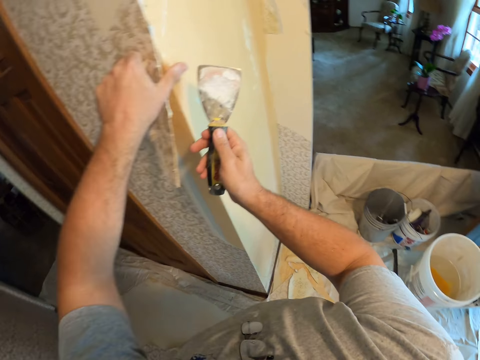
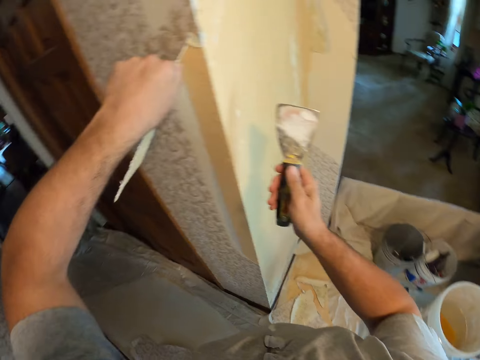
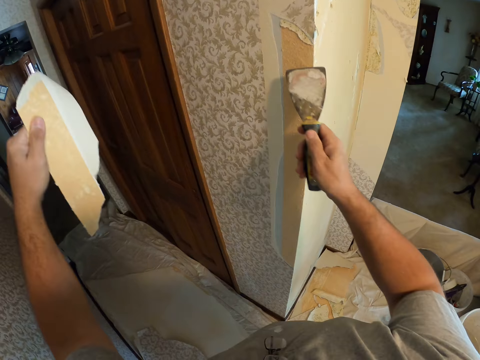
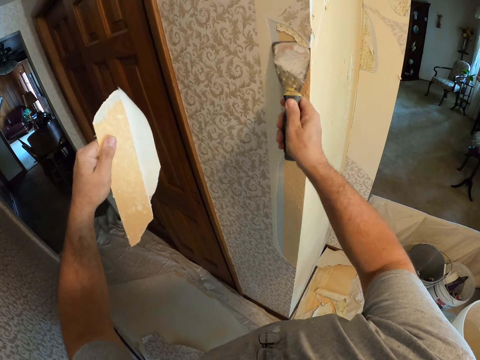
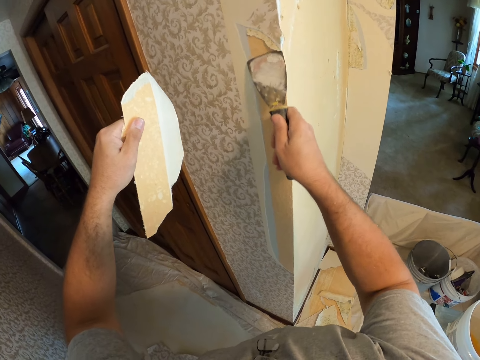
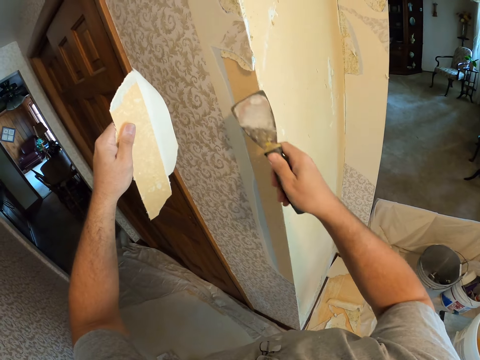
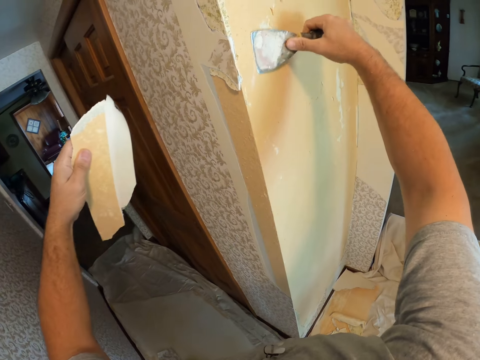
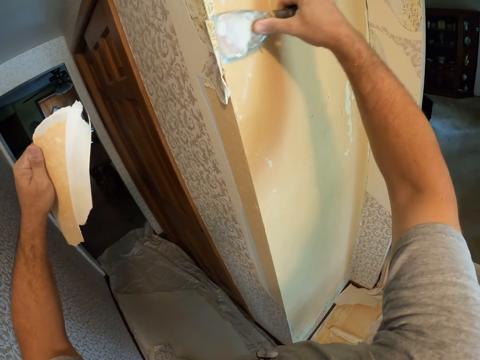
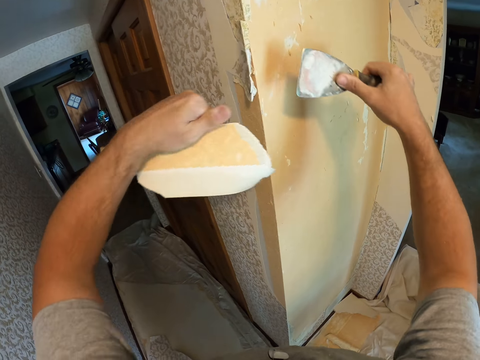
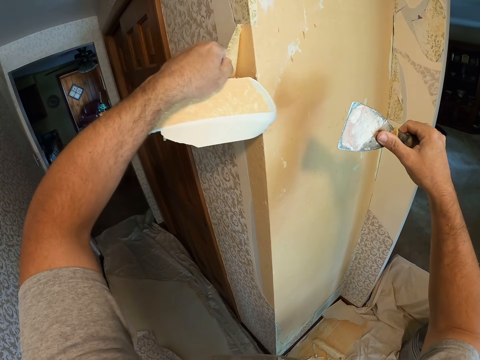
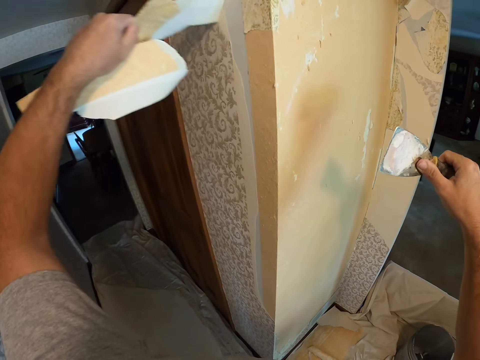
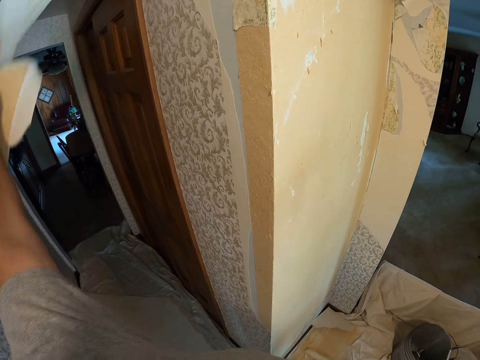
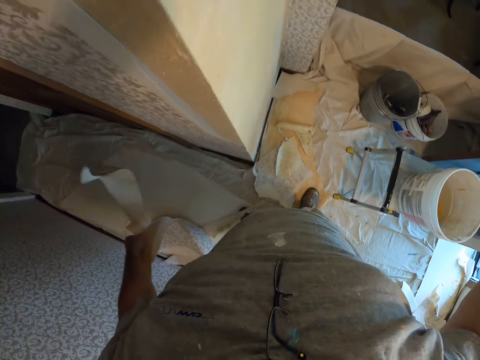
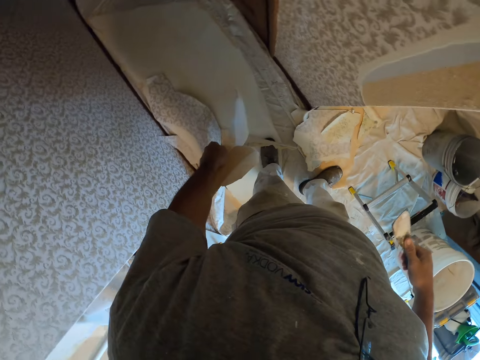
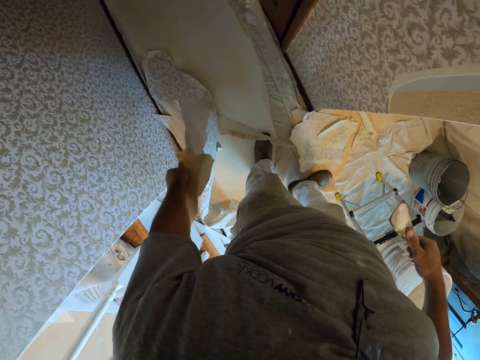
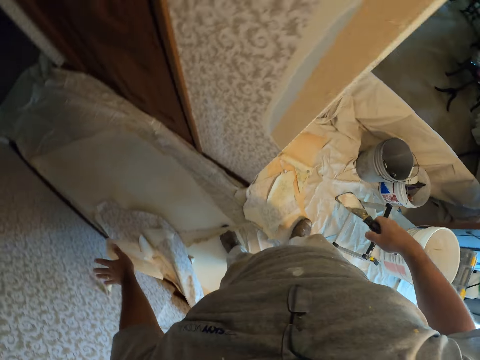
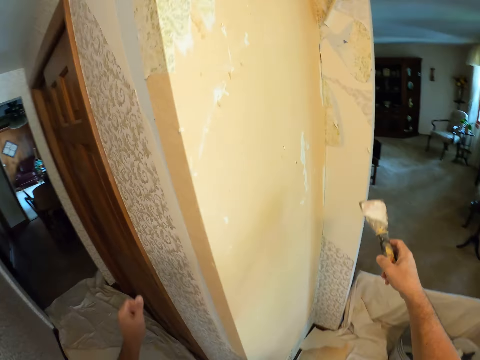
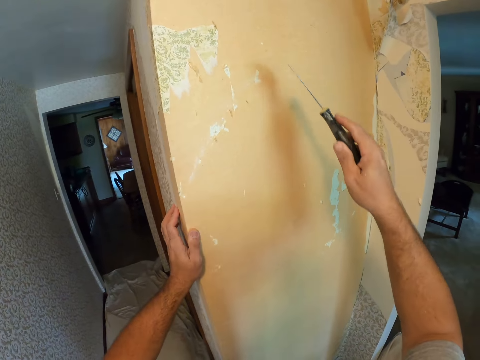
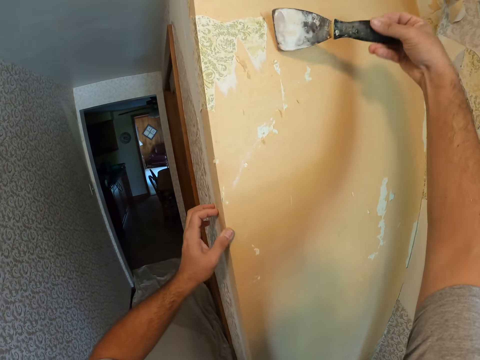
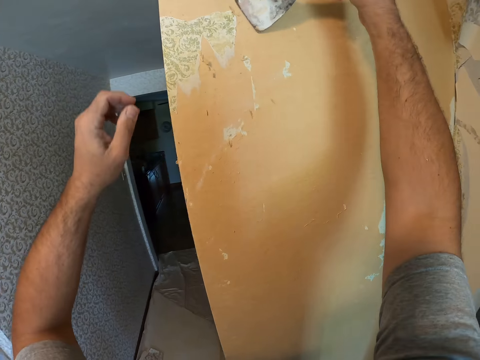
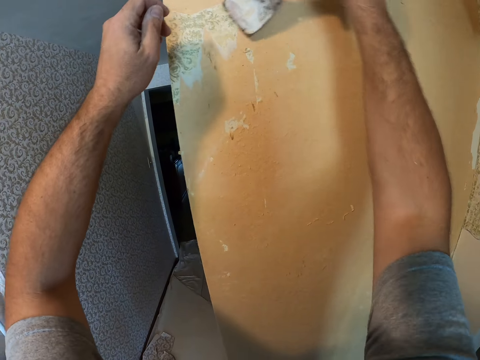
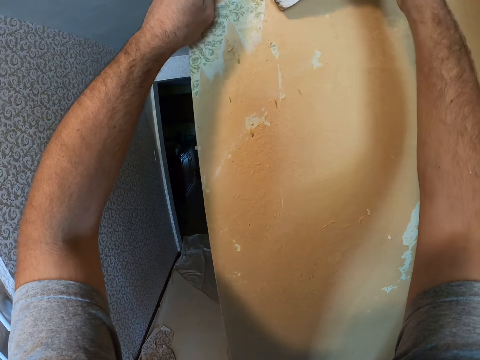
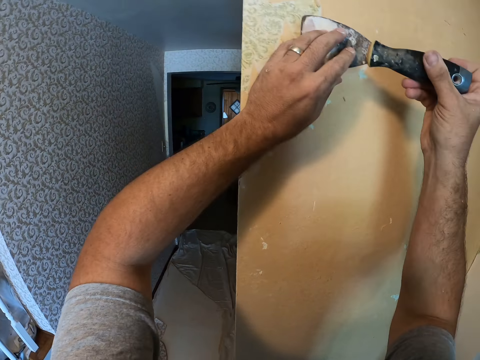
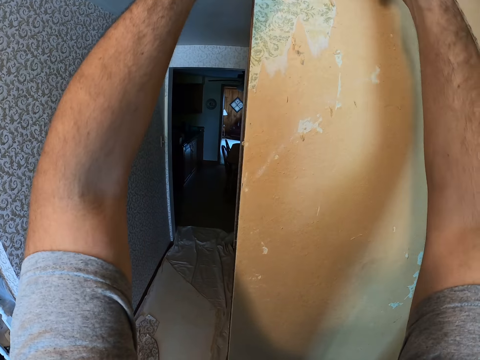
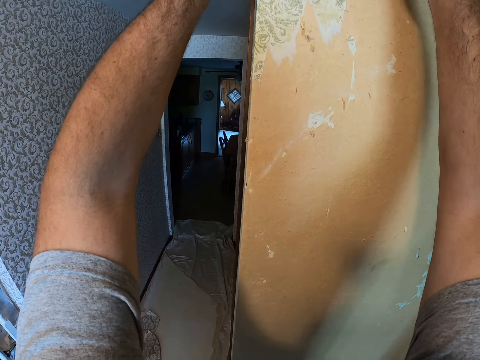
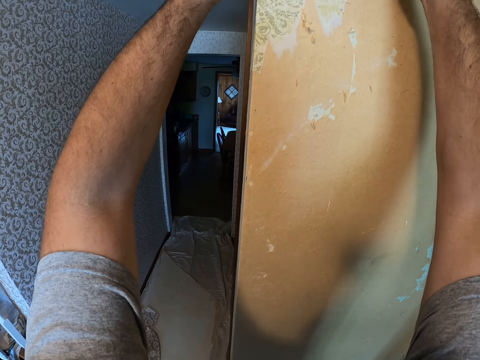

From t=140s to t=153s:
The camera wearer scrapes the wallpaper from the wall with the wallpaper scraper. He removes the wallpaper from the wall with his left hand. He lowers his hand. He looks around. He throws the wallpaper on the floor. He moves his hand towards the wall and places his hand on the wall. He scrapes the wallpaper from the wall with the wallpaper scraper. He moves his hand forwards. He holds the scraper with both his hands.

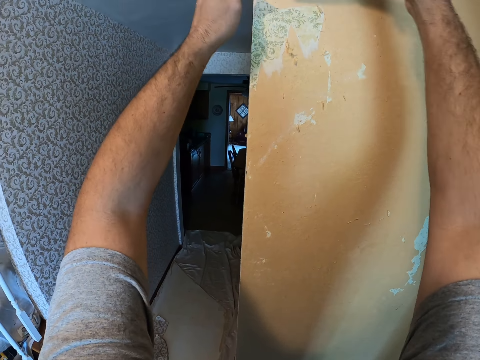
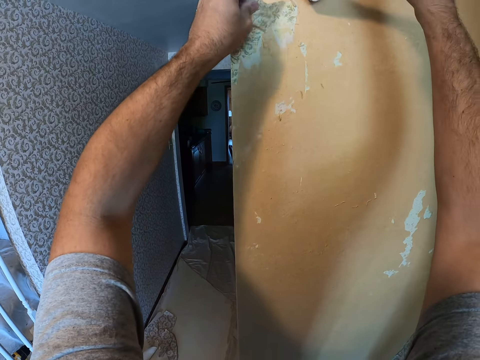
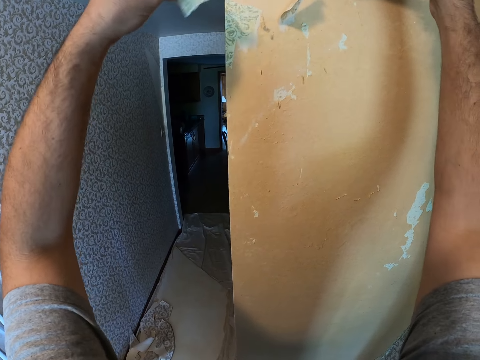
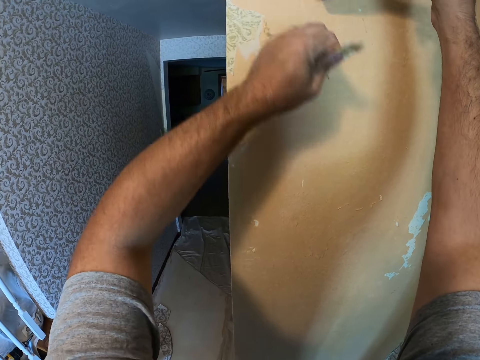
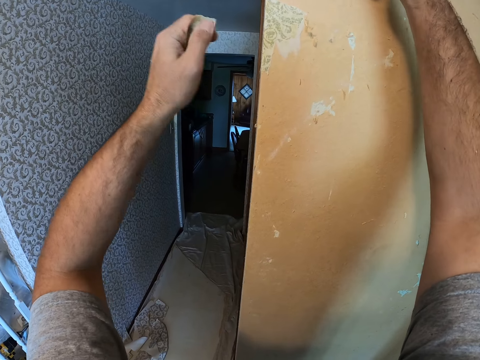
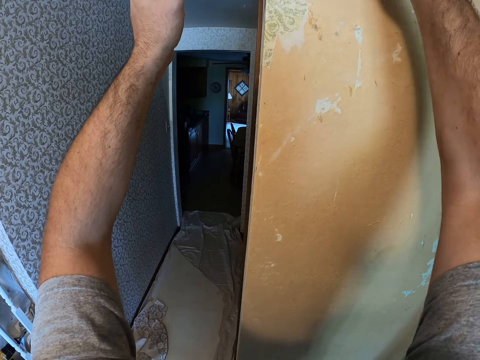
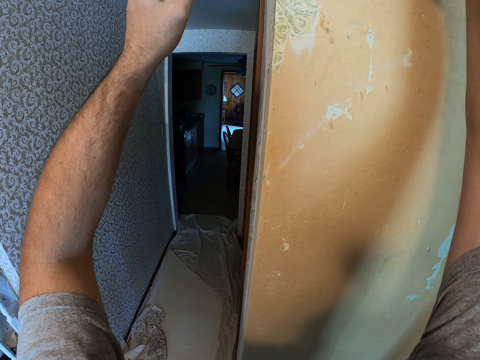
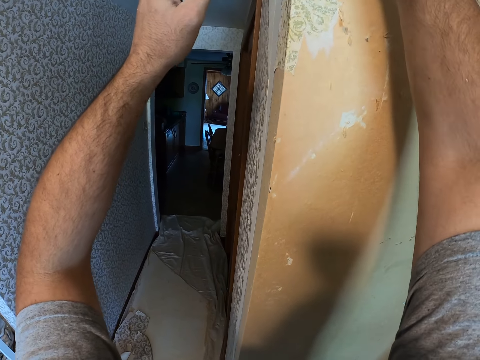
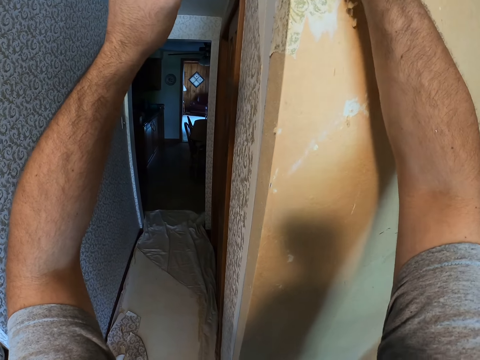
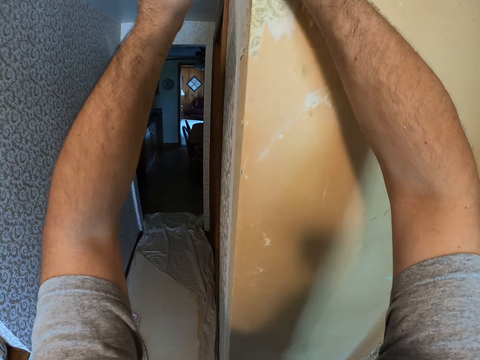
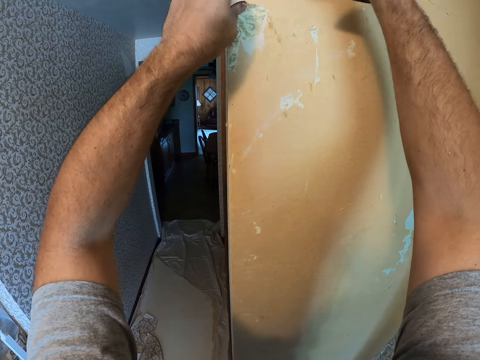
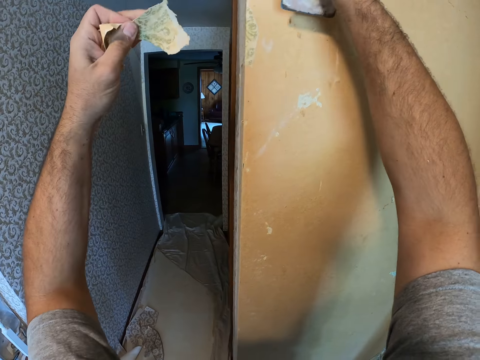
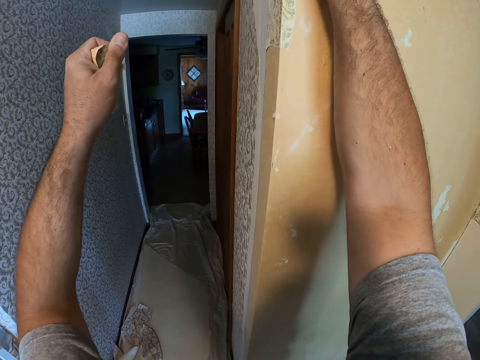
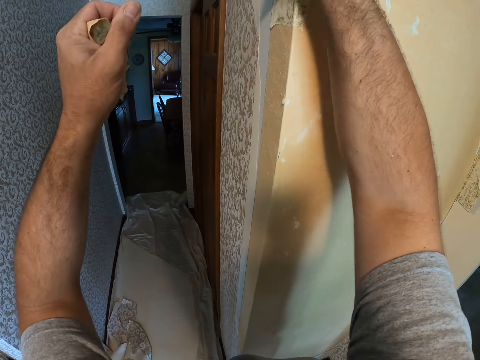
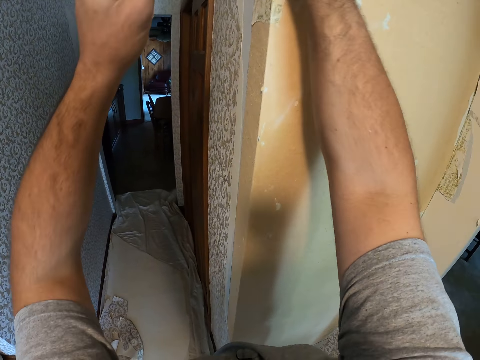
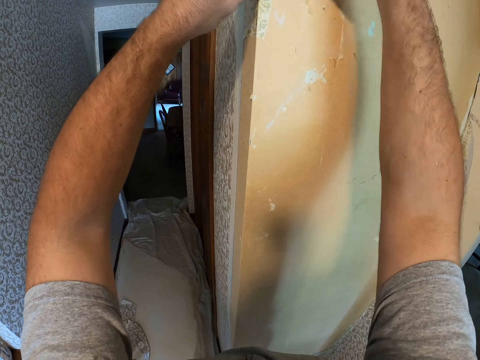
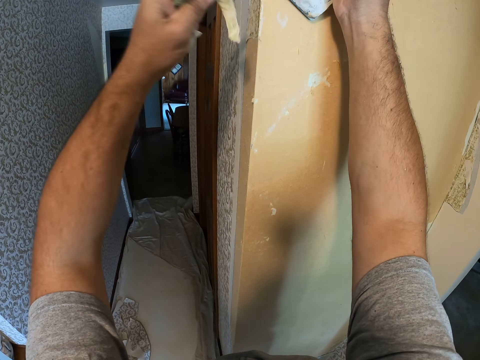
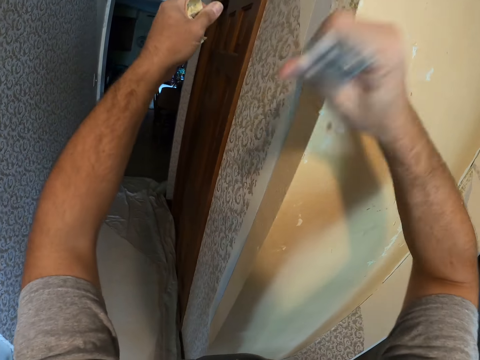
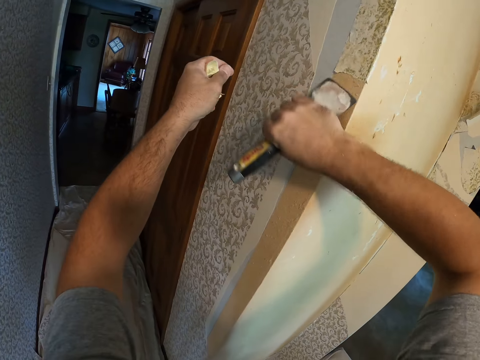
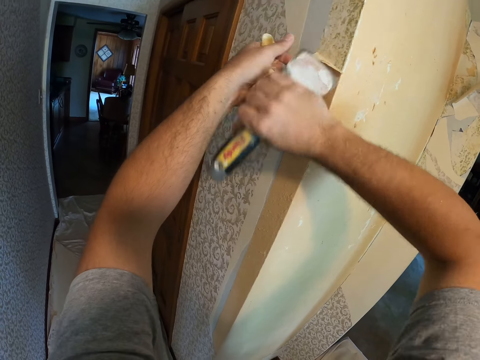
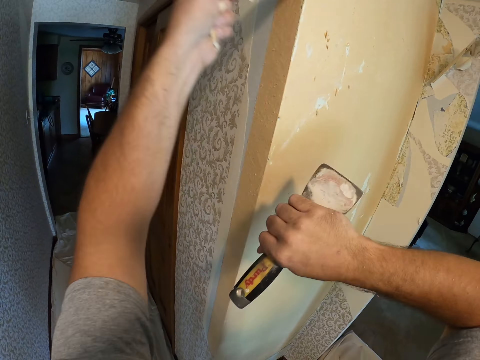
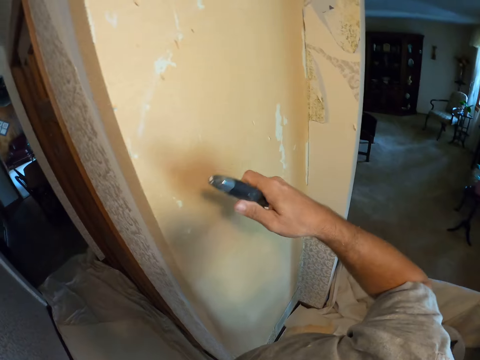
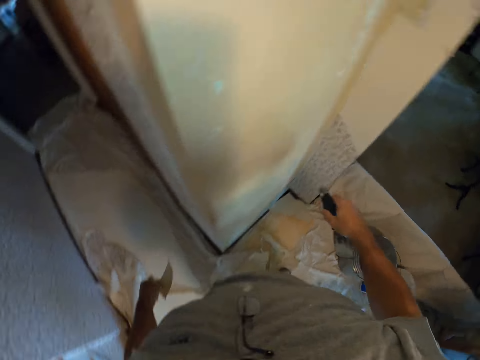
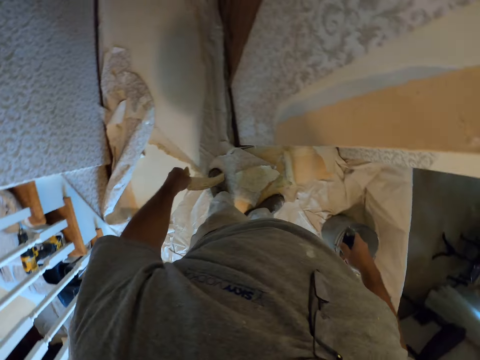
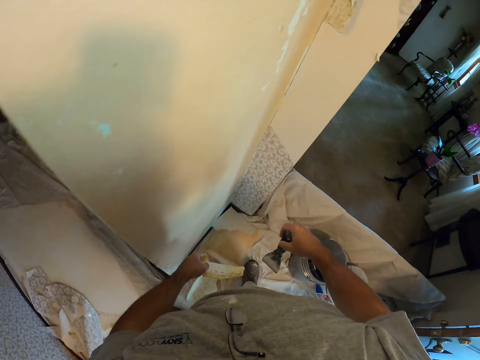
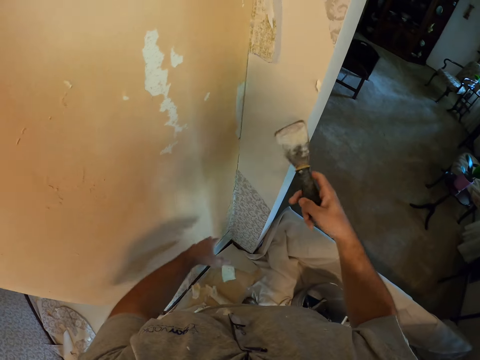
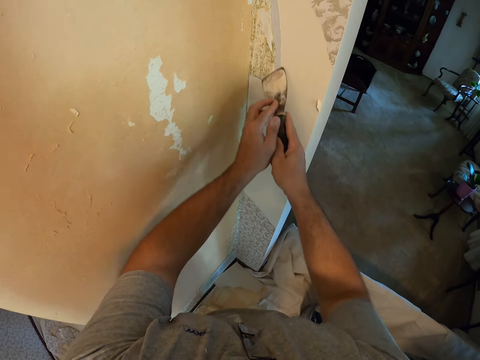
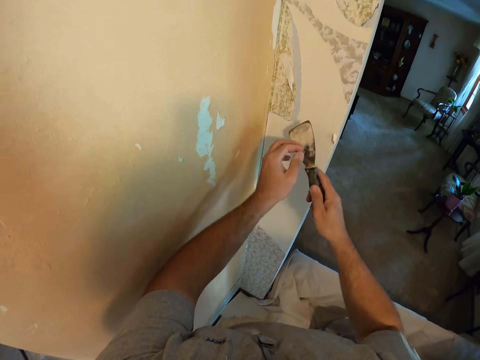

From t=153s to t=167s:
The camera wearer removes the wallpaper from the wall with his left hand. He scrapes the wallpaper from the wall with the wallpaper scraper. He removes the wallpaper from the wall with his left hand. He scrapes the wallpaper from the wall with the wallpaper scraper. He removes the wallpaper from the wall with his left hand. He scrapes the wallpaper from the wall with the wallpaper scraper. He removes the wallpaper from the wall with his left hand. He lowers his hand. He looks around. He drops the wallpaper on the floor. He moves his hand towards the wall.
